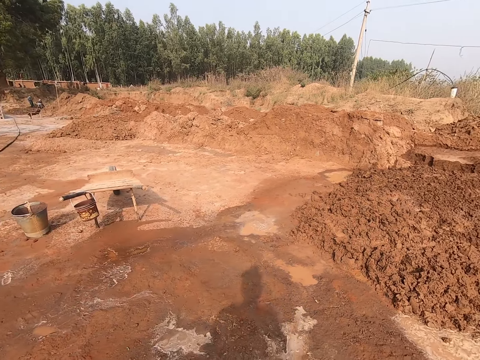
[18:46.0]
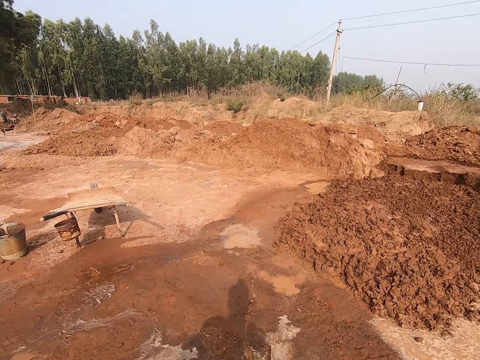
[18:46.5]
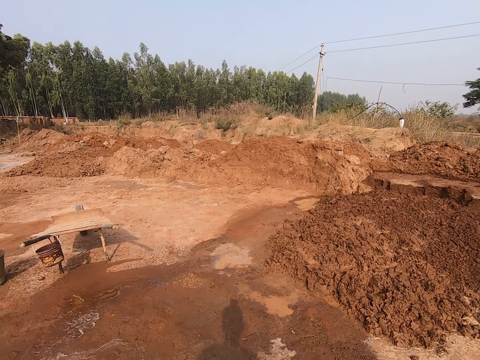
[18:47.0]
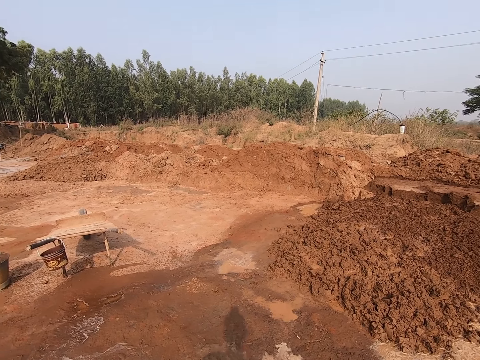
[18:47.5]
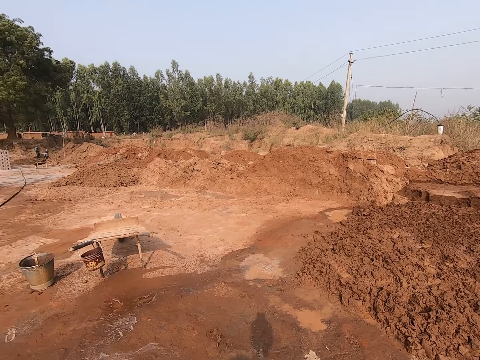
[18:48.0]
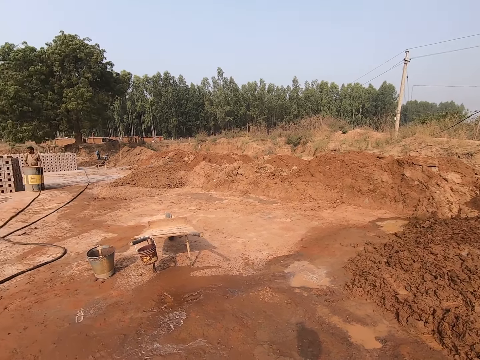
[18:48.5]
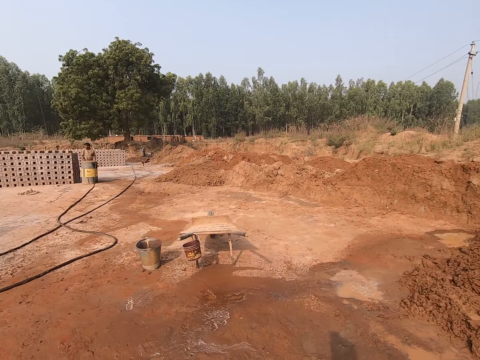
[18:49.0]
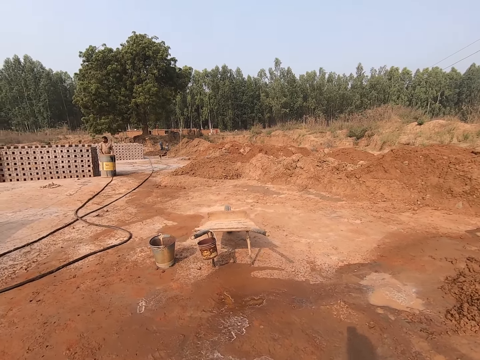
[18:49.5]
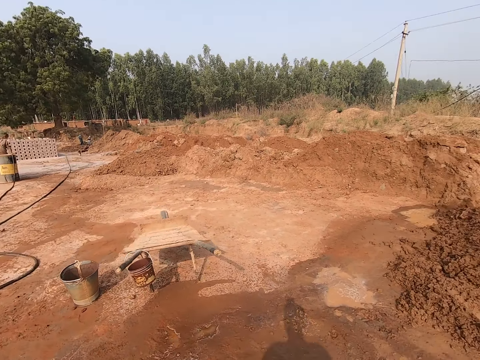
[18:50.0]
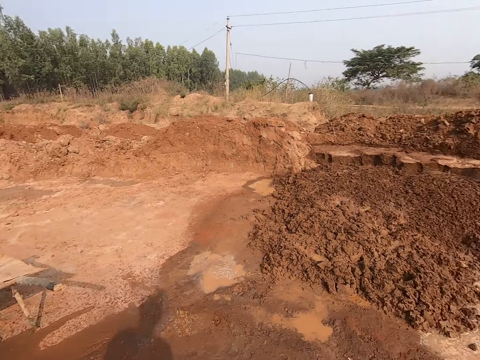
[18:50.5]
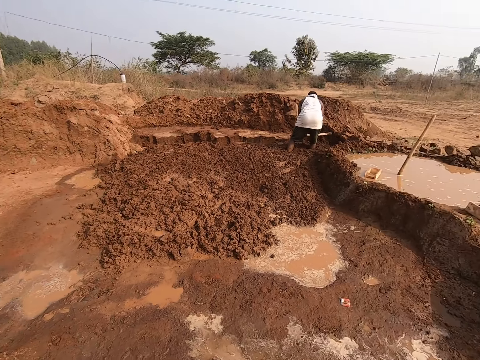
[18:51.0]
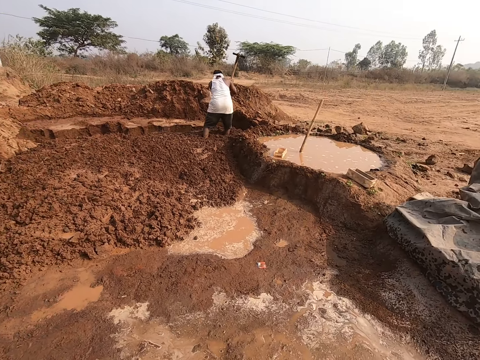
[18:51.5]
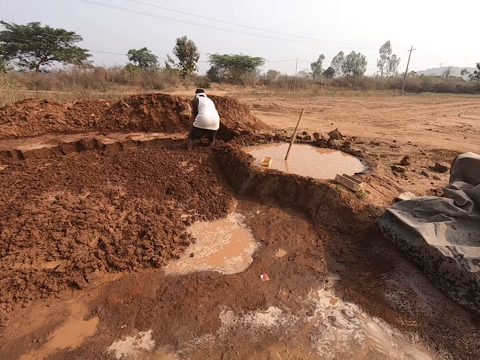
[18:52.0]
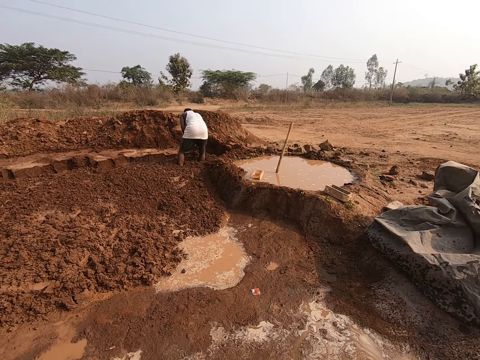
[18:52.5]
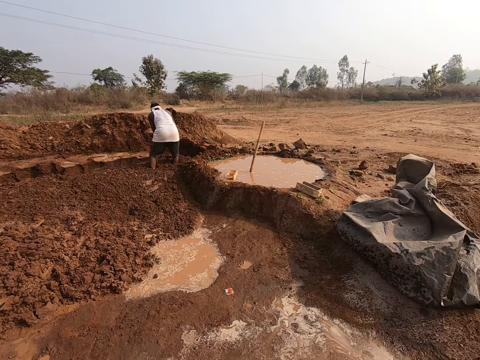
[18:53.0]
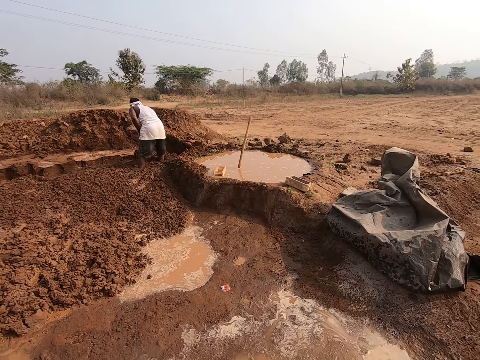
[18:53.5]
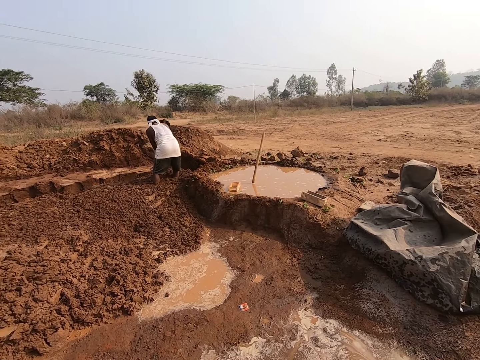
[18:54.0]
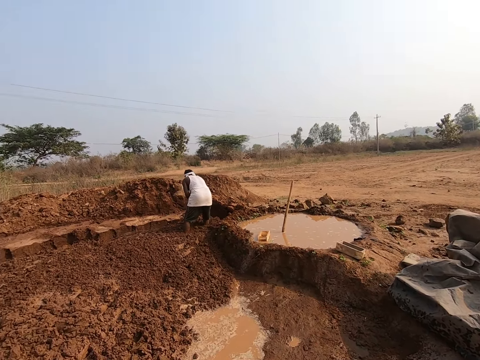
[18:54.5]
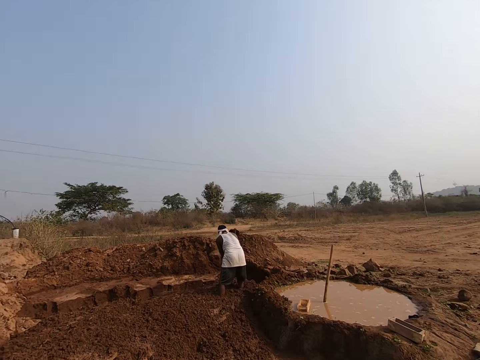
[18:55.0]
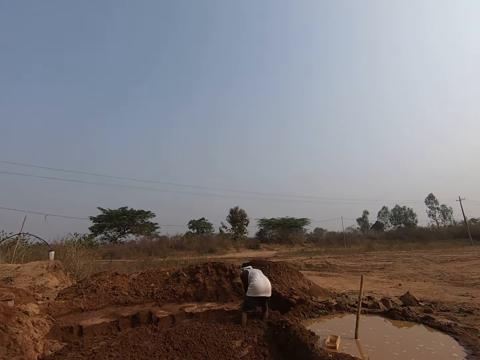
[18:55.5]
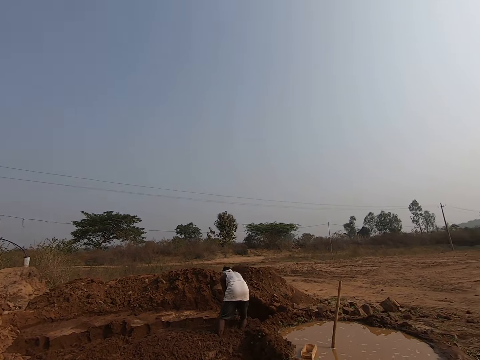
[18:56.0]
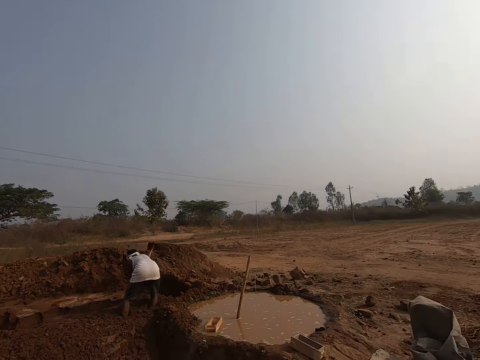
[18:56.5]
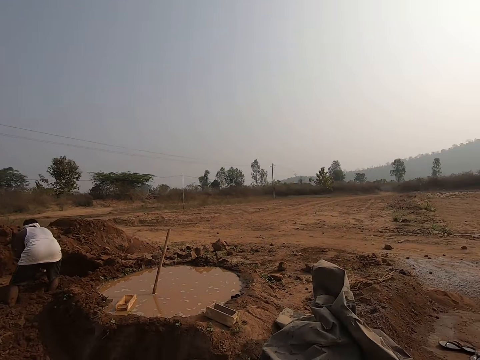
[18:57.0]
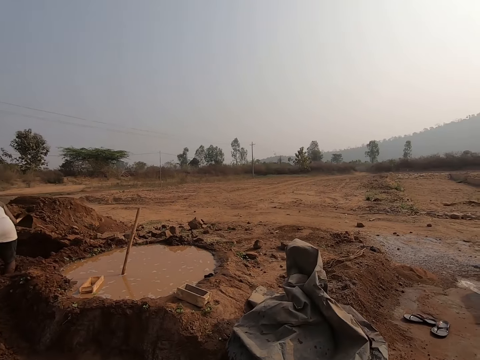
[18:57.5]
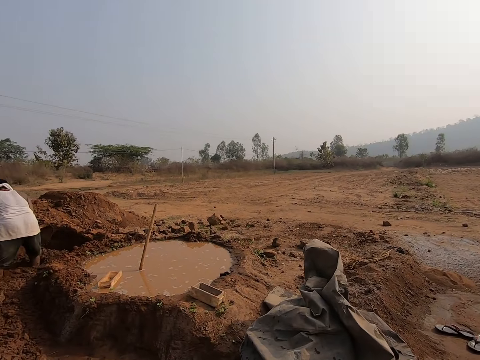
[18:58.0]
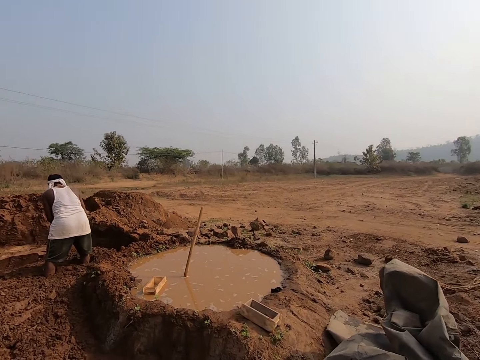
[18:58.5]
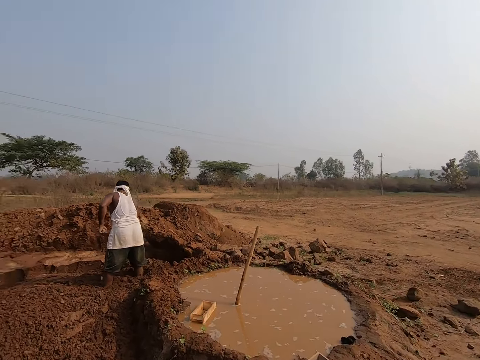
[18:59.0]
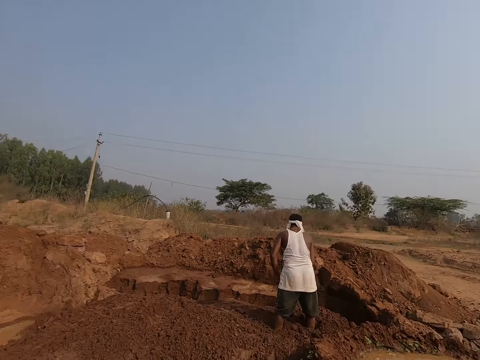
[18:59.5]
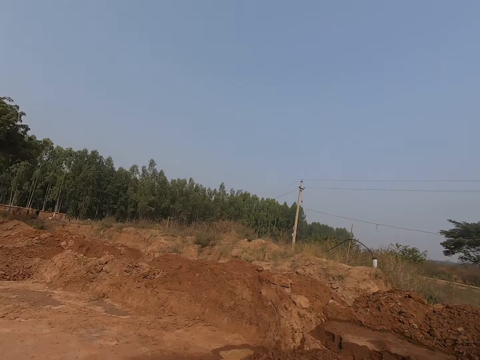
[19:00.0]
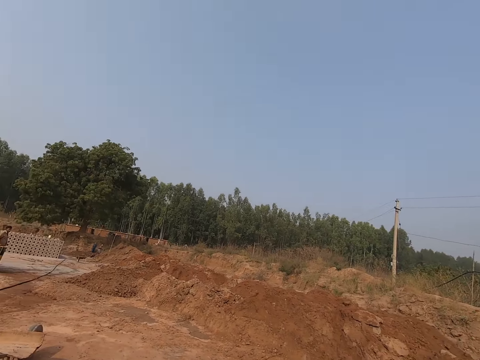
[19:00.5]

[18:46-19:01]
The camera wearer pours water on the ground. They walk around the site. A man digs the soil.

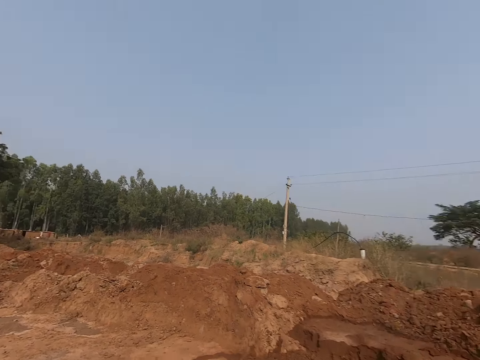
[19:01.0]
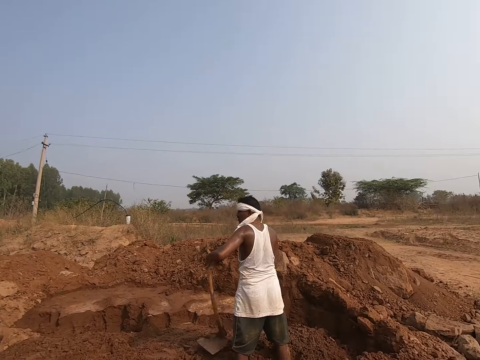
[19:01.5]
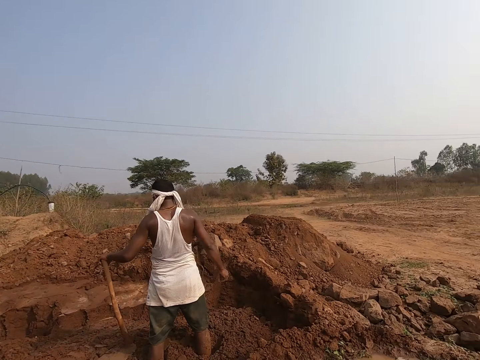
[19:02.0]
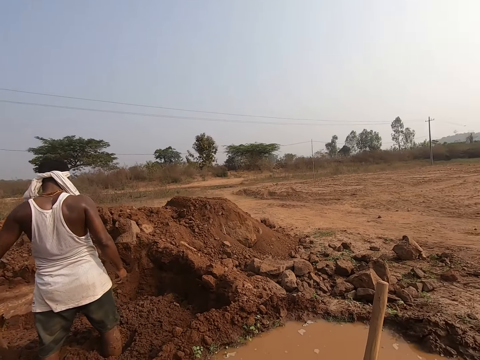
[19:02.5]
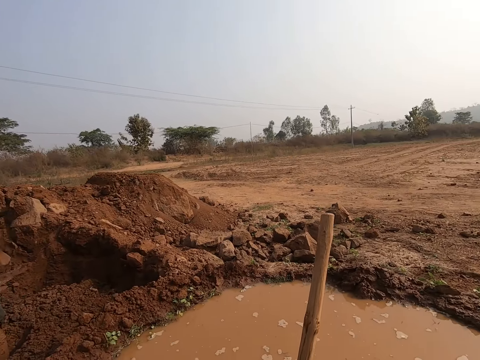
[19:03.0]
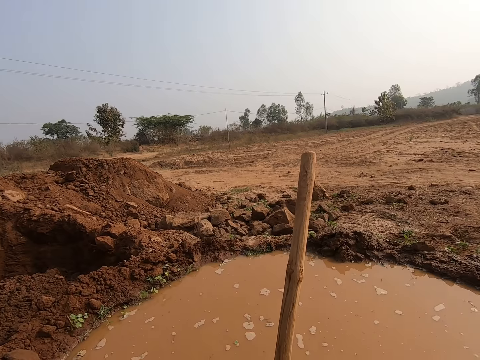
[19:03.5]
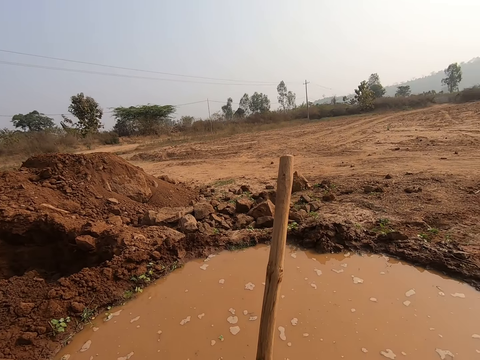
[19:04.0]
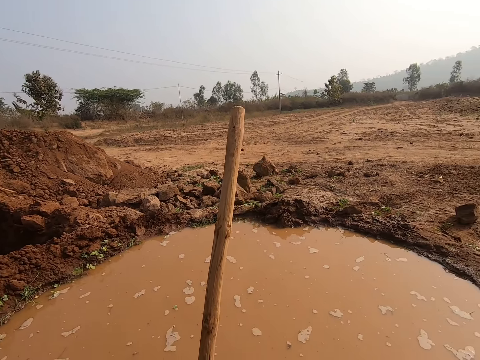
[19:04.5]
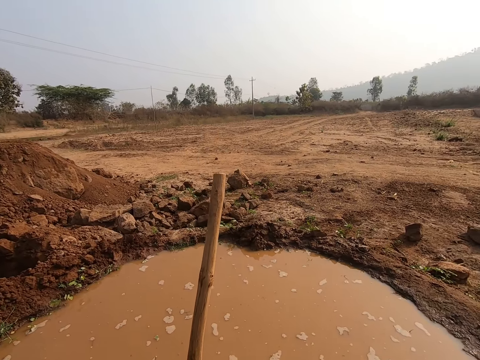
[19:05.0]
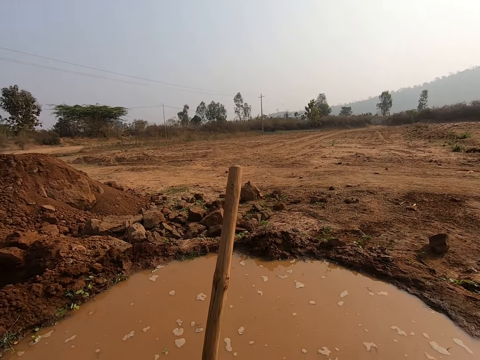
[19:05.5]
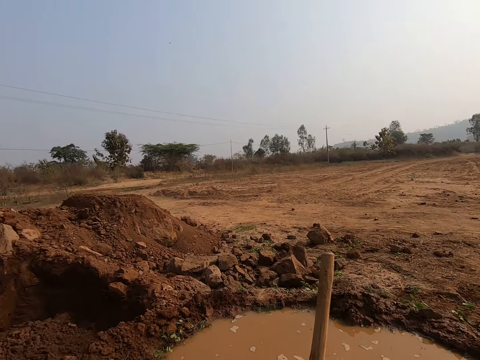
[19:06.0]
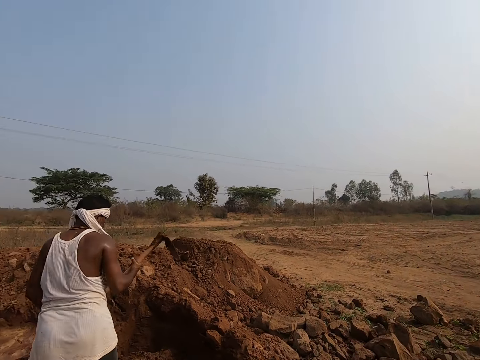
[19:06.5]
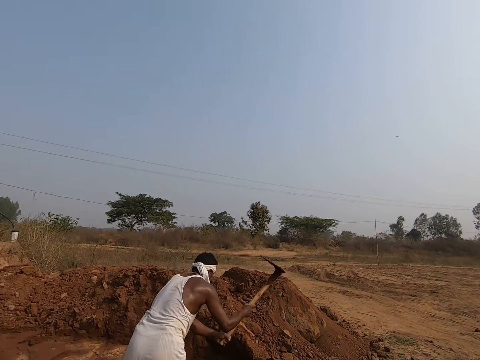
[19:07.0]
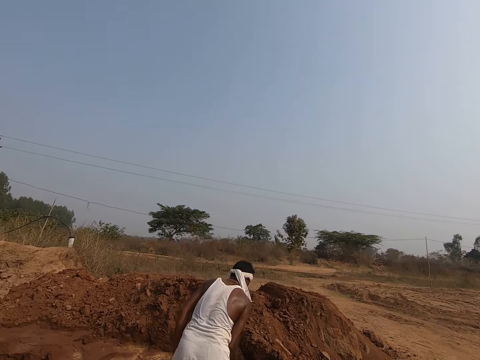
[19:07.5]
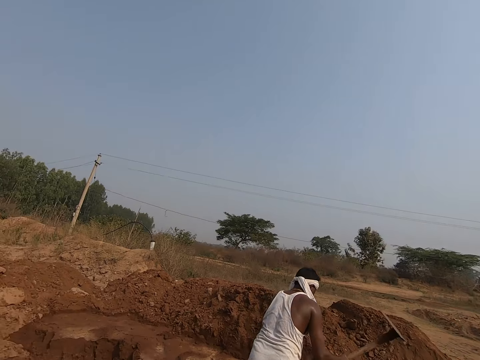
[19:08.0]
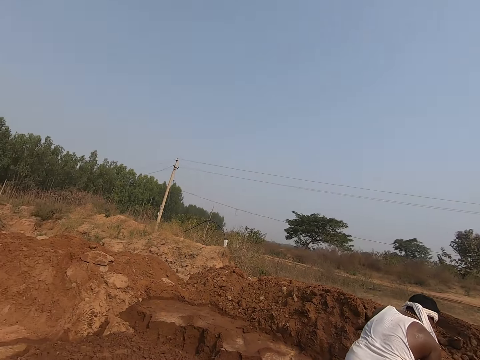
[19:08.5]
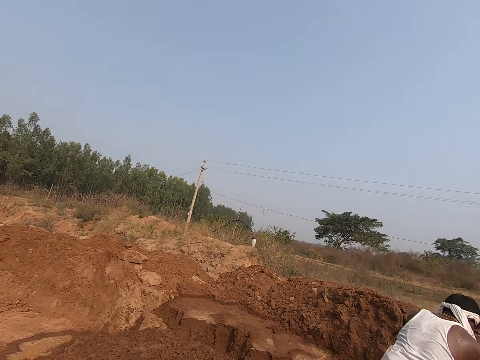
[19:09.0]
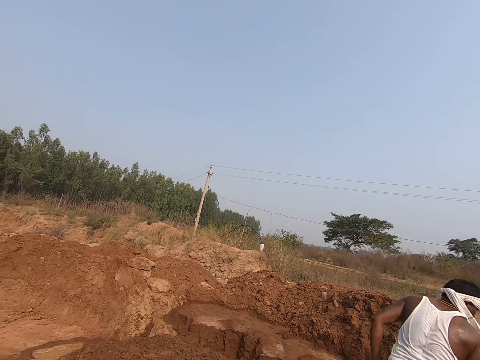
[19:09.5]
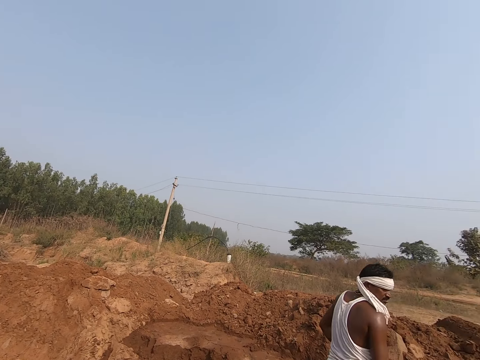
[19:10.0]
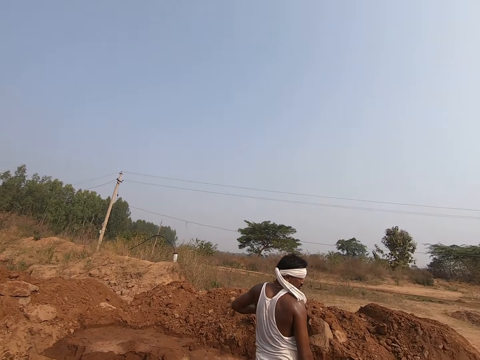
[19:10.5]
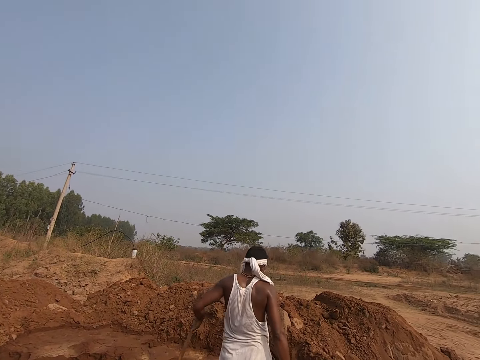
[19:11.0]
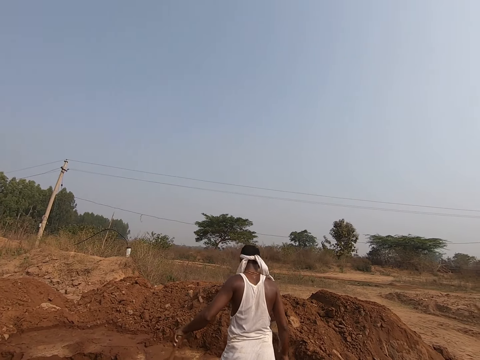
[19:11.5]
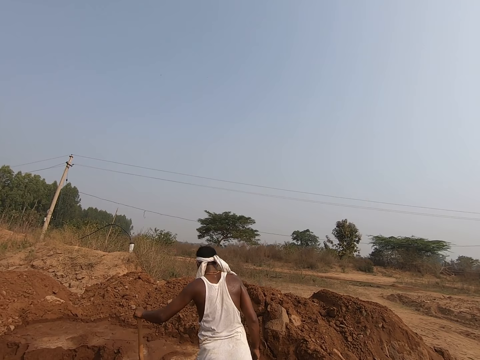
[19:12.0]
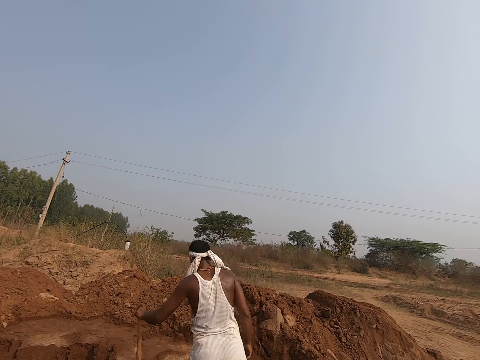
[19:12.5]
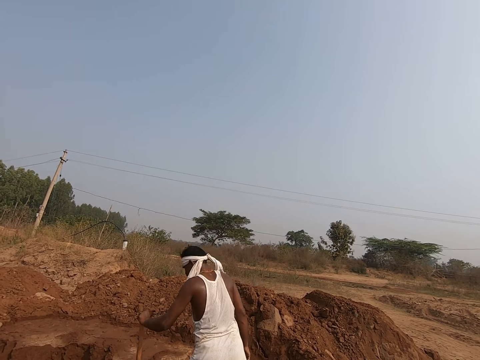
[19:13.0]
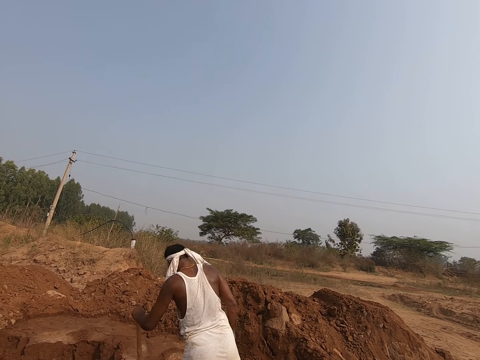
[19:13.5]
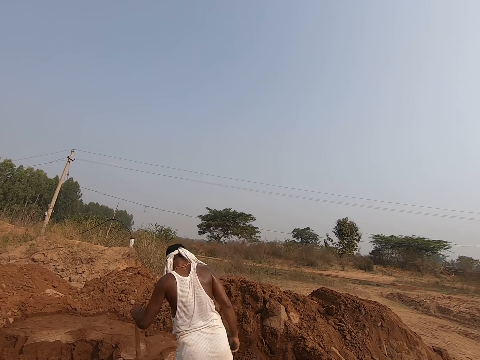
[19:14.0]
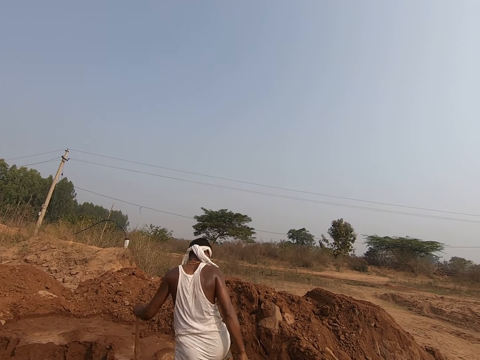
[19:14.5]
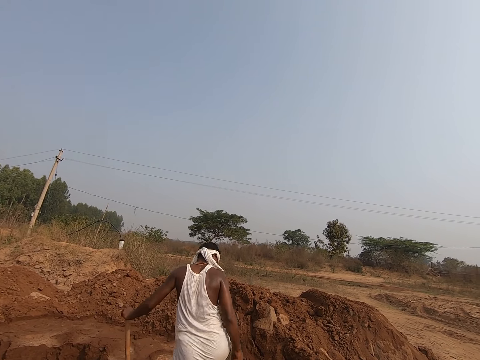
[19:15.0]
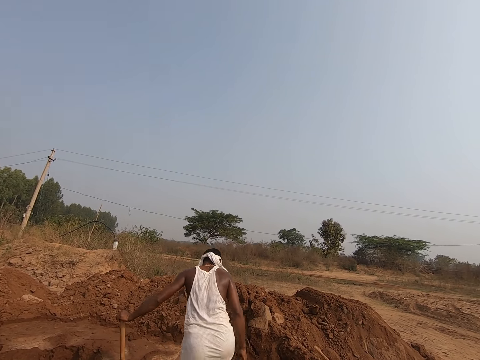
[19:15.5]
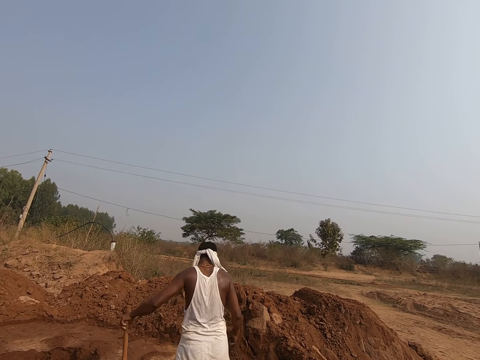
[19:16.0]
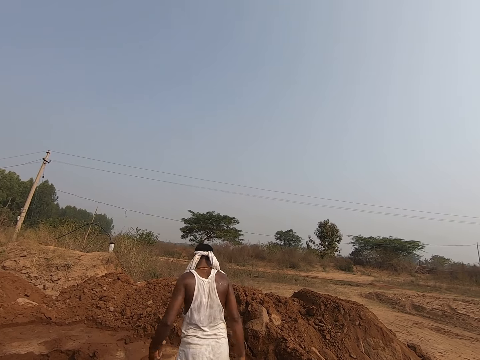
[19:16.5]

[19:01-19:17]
A man digs the mud. The camera wearer looks around the site.
